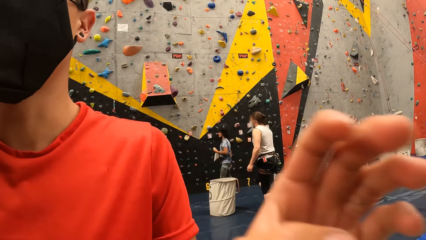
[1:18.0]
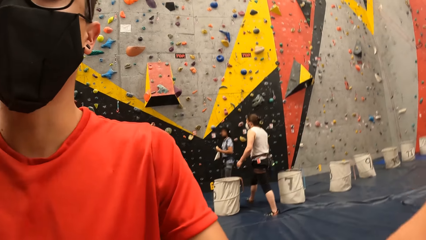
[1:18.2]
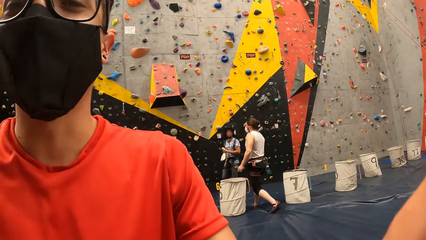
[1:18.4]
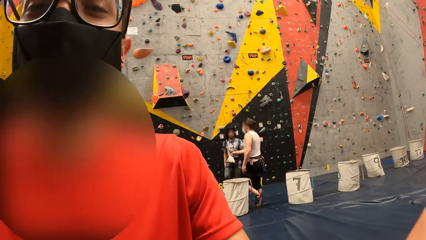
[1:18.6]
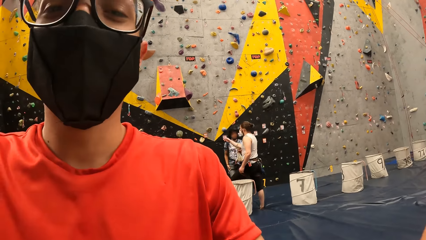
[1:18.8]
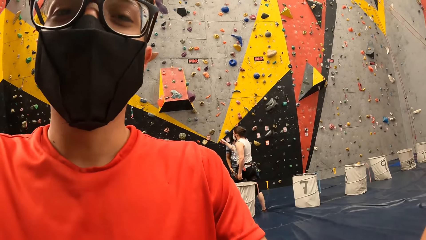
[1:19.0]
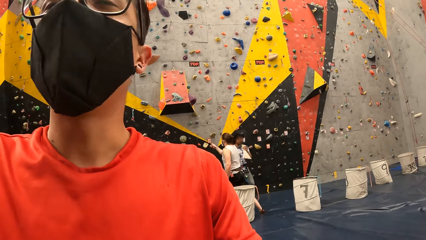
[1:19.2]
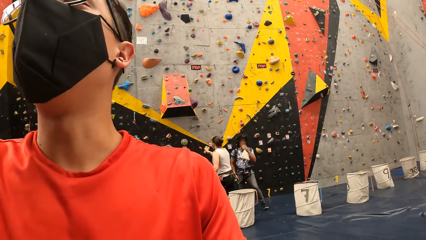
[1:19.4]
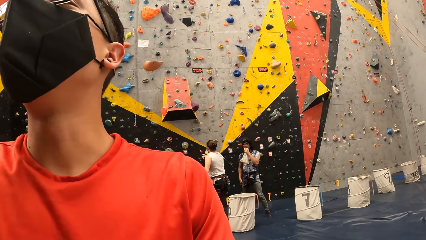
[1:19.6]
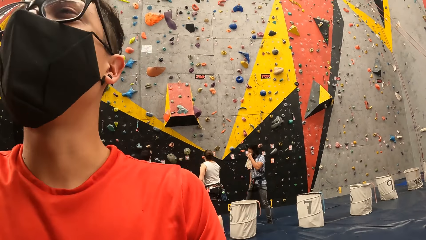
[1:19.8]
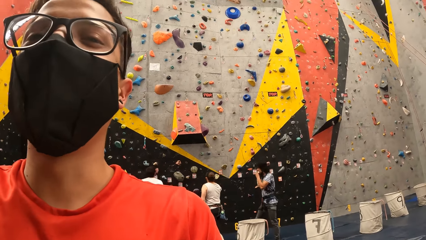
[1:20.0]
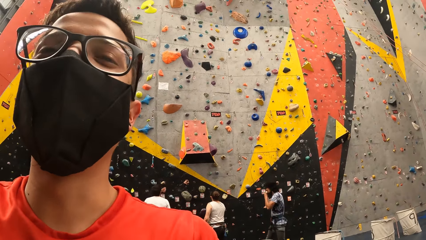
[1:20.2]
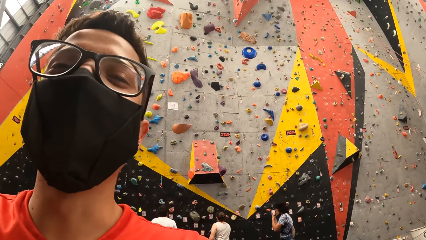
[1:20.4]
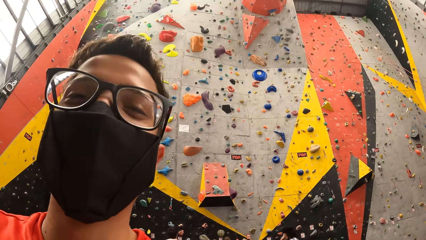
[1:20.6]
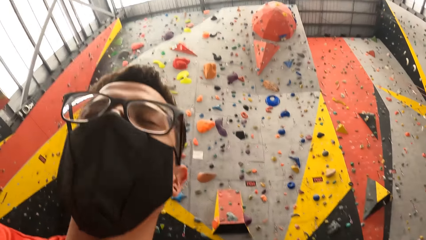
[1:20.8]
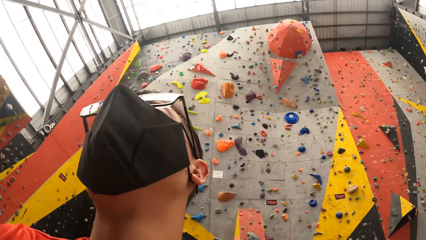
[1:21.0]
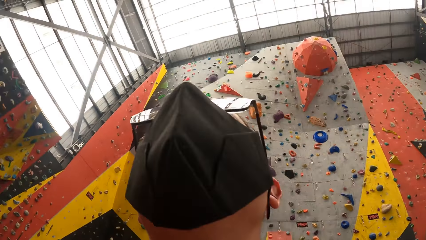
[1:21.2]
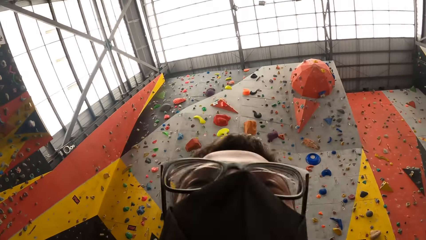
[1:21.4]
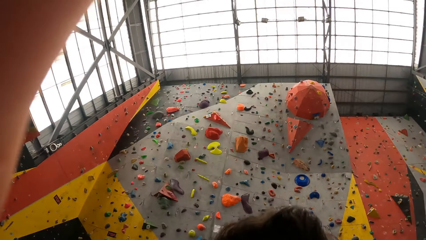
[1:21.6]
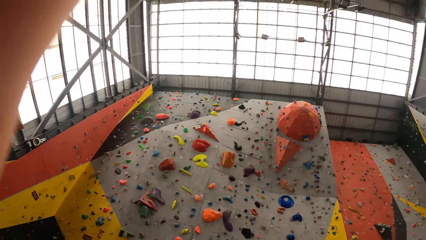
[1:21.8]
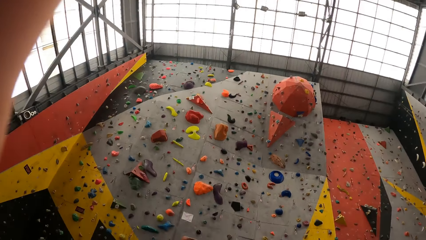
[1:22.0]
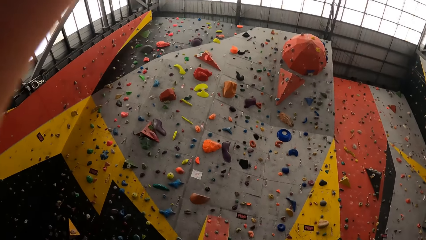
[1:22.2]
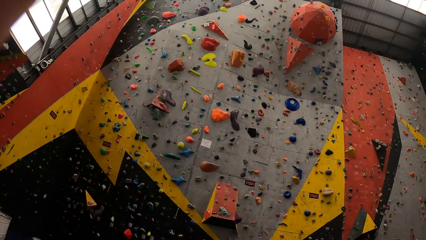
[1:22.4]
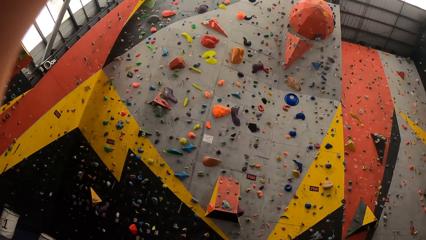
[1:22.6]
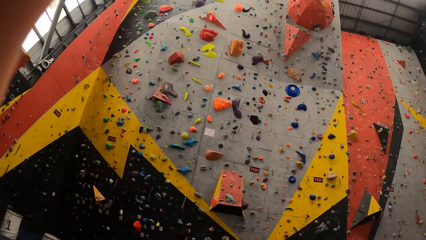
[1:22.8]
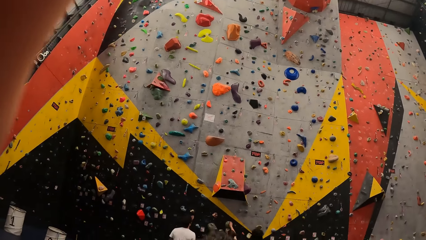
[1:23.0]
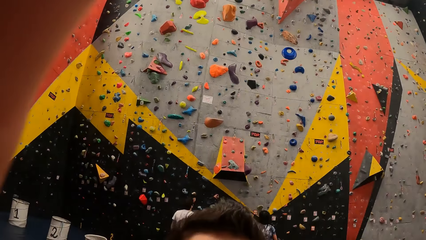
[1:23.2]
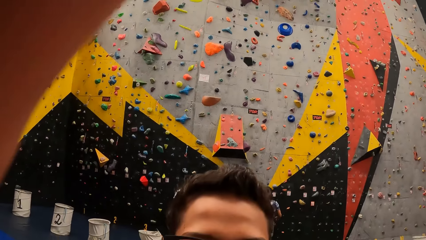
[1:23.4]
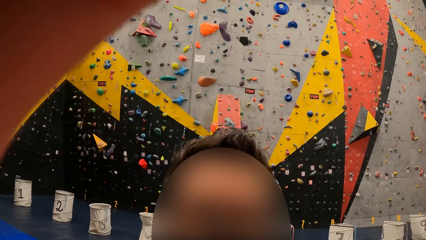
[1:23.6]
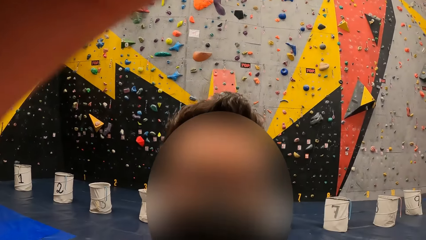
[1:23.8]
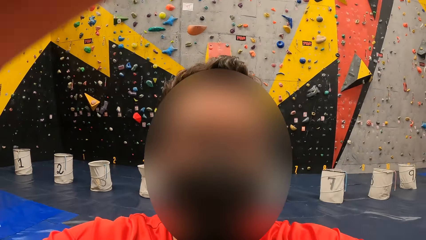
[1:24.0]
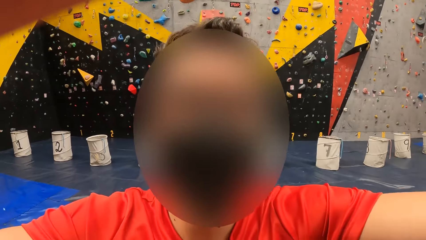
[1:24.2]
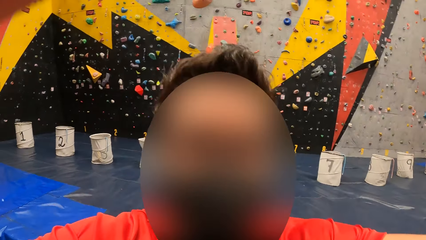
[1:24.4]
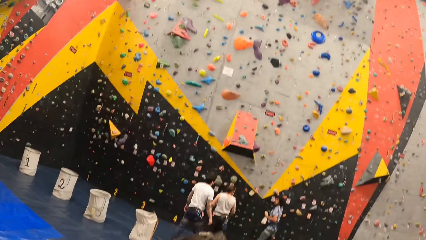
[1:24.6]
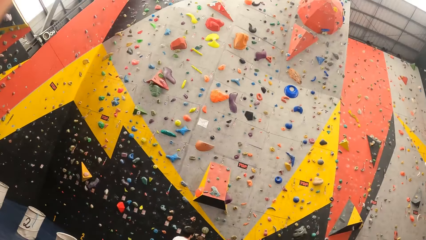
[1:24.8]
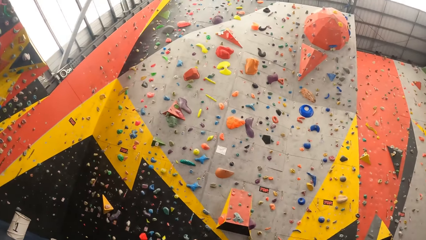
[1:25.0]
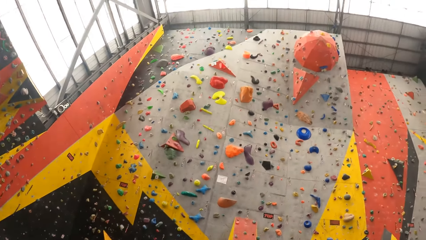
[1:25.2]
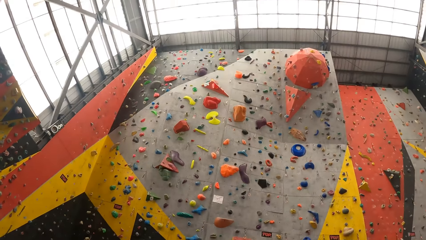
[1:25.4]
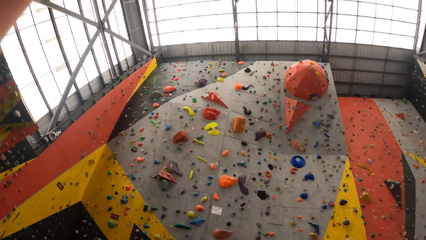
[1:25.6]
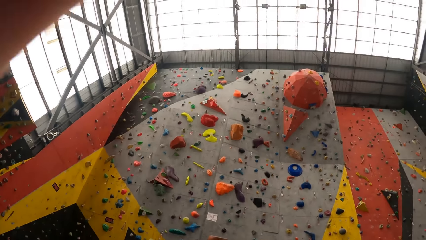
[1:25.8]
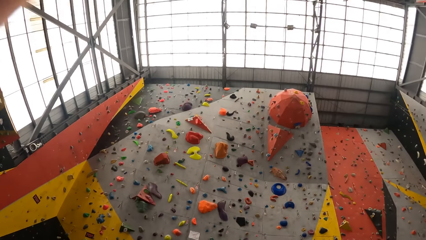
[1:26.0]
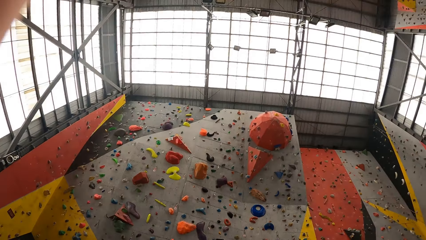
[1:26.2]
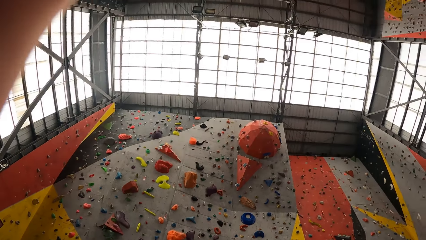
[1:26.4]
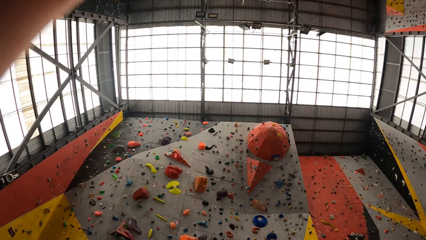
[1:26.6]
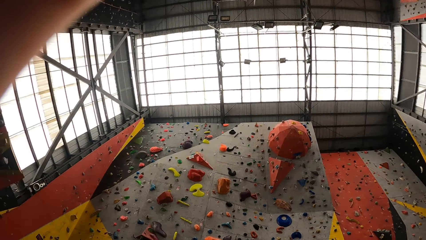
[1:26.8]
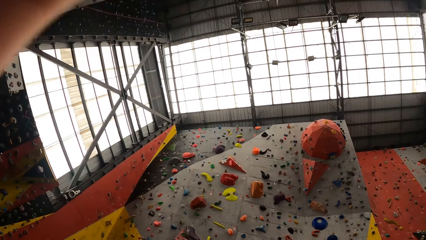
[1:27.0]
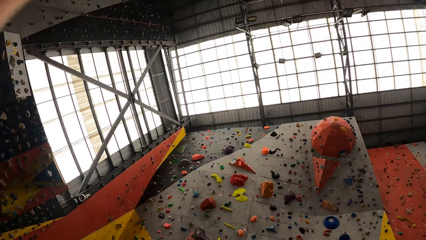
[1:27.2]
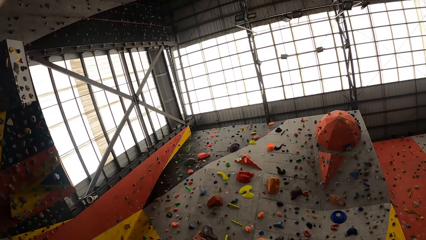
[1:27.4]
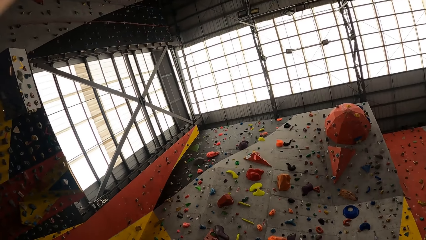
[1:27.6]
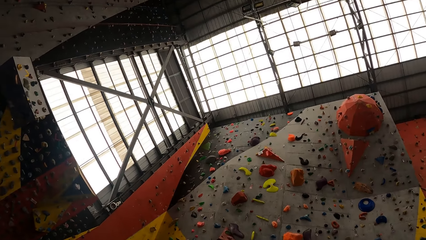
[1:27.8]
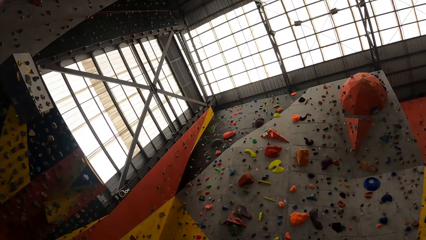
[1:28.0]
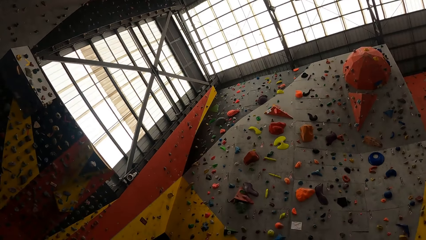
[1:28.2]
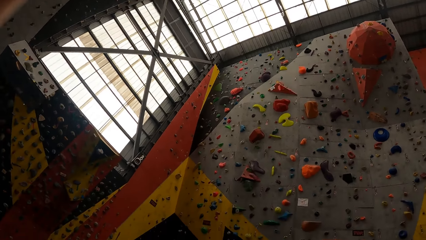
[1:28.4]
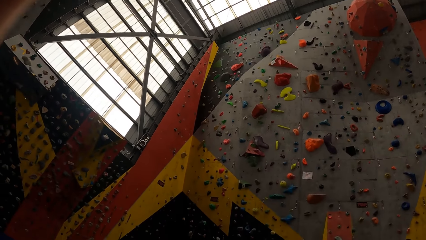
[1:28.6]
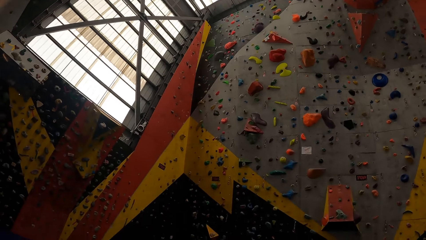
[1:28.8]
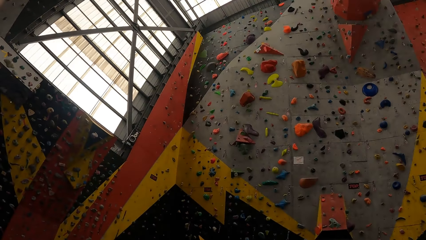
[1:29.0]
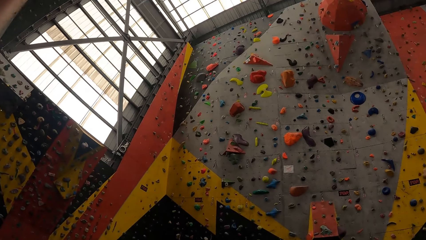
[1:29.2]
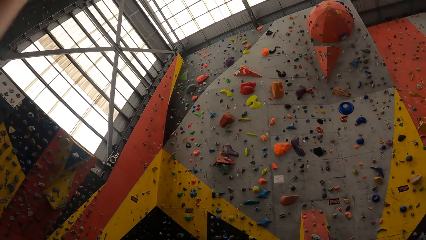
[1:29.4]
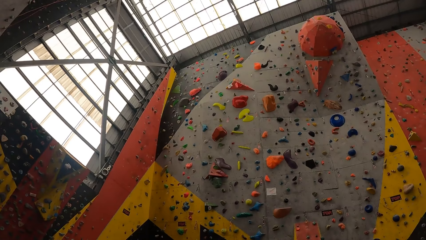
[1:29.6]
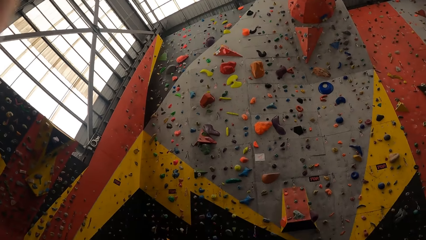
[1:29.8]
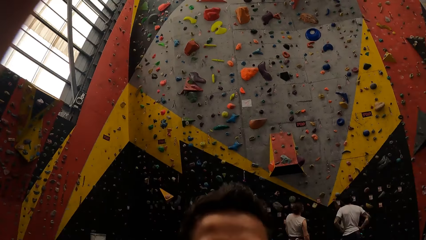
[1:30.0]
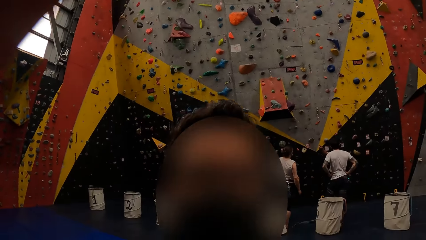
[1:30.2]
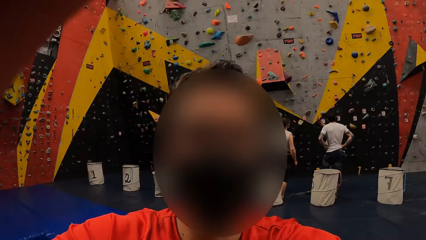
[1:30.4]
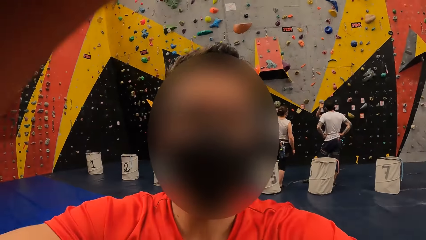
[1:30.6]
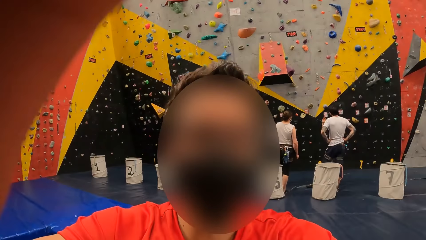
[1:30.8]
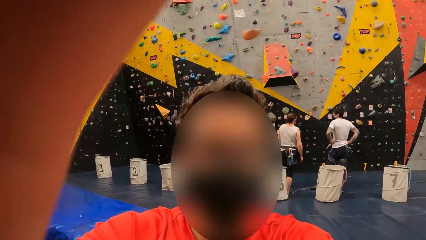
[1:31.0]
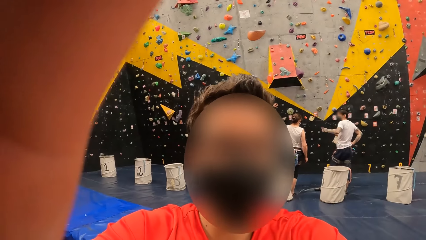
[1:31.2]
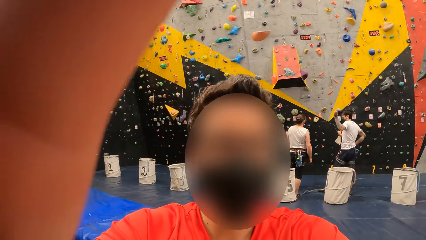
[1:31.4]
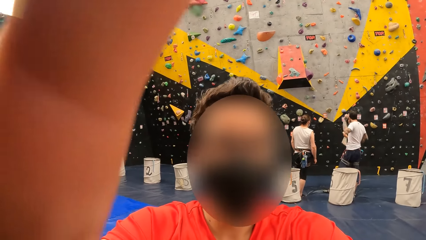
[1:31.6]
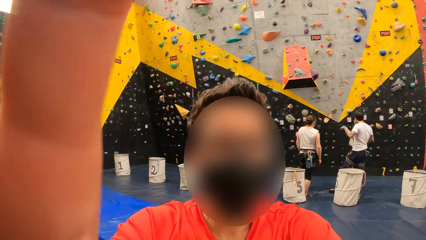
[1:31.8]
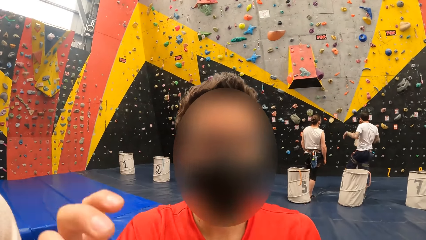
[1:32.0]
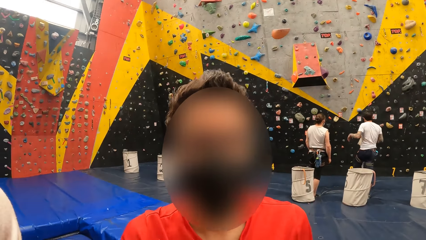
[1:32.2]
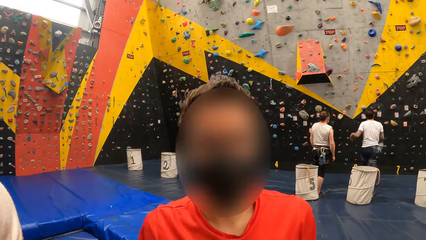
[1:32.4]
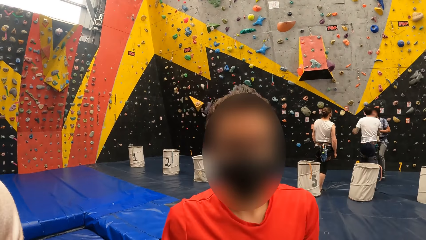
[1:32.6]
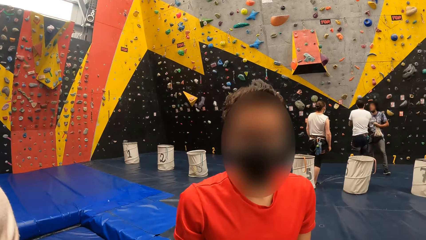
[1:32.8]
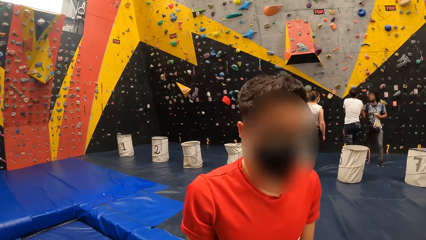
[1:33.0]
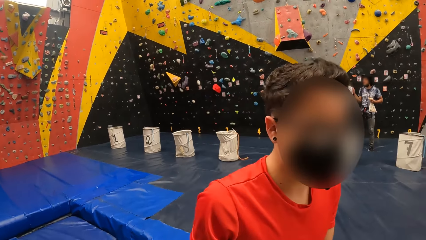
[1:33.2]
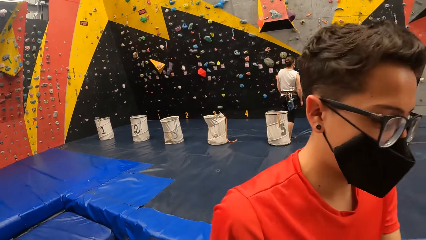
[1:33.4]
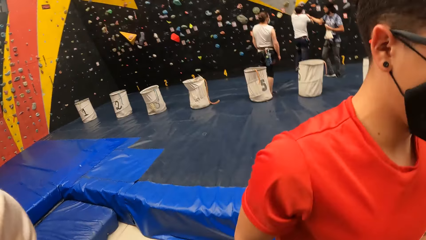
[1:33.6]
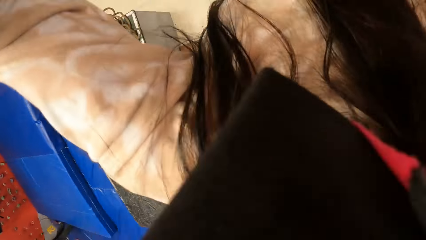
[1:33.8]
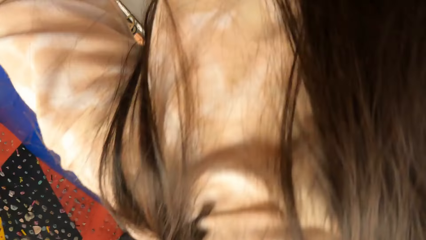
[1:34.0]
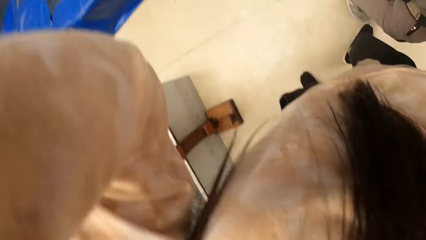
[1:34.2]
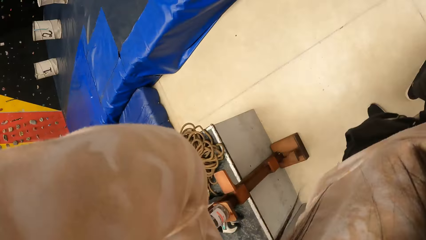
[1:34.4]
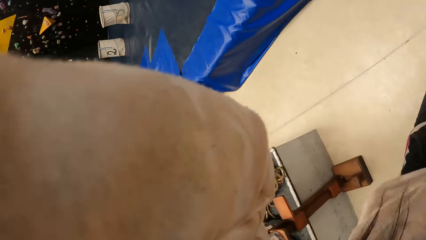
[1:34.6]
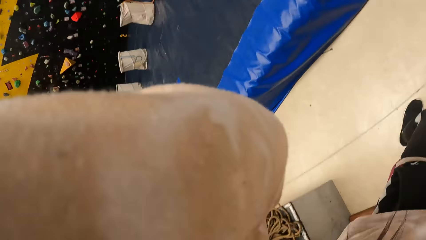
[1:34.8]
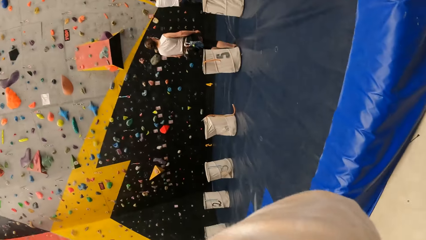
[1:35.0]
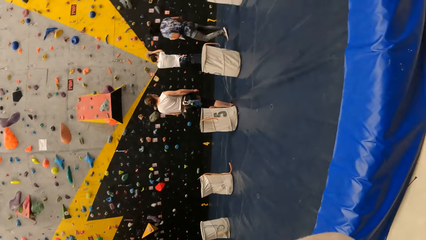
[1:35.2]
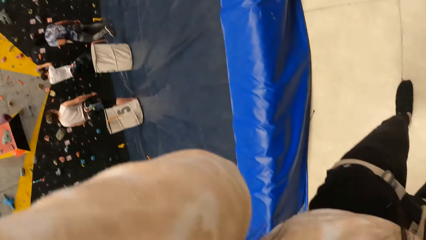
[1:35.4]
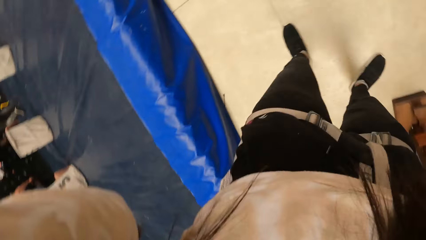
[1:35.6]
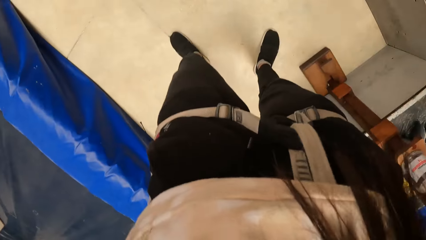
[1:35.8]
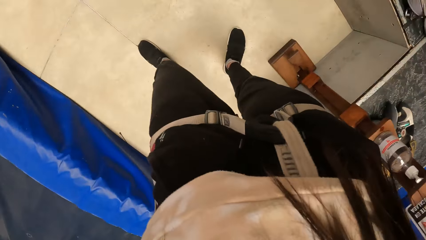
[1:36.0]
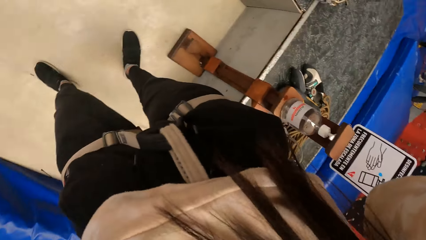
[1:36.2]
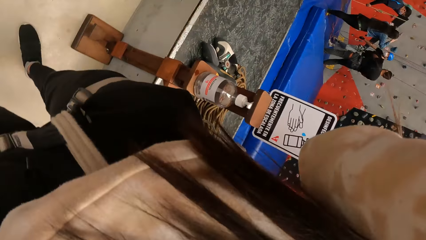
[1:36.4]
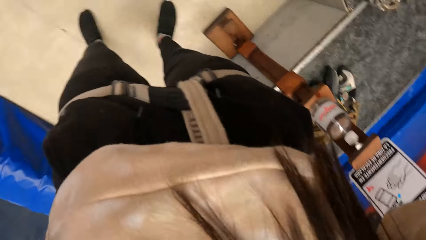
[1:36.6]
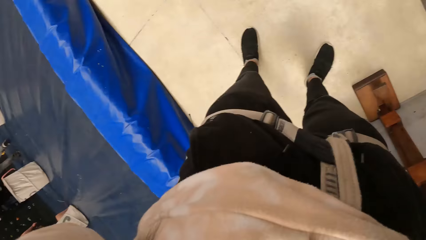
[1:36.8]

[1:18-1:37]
A man adjusts the camera for the camera wearer. The camera wearer adjusts the camera.
